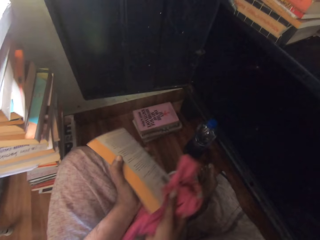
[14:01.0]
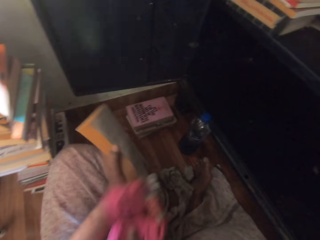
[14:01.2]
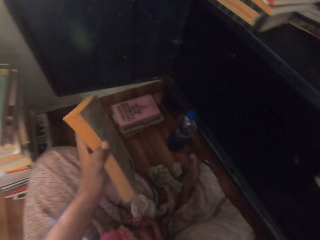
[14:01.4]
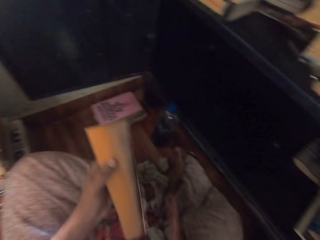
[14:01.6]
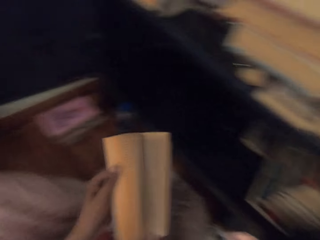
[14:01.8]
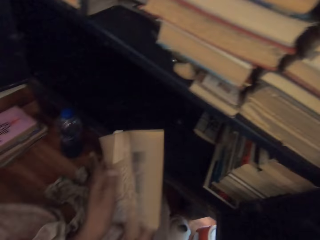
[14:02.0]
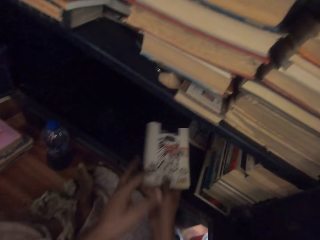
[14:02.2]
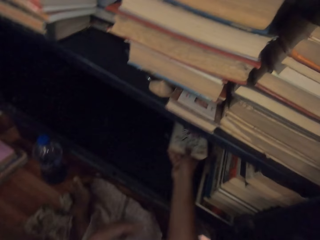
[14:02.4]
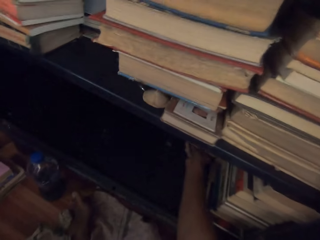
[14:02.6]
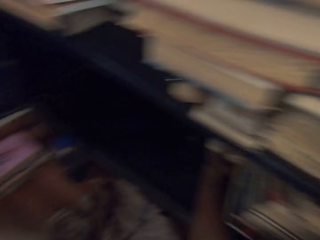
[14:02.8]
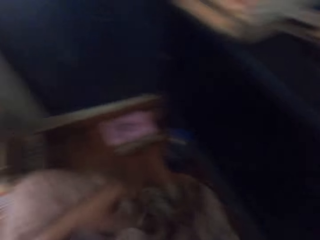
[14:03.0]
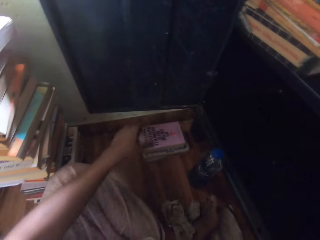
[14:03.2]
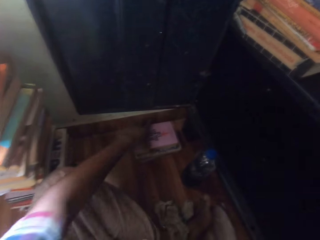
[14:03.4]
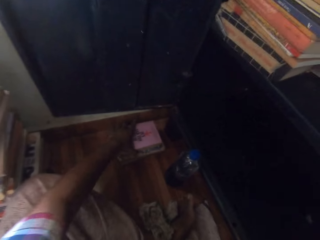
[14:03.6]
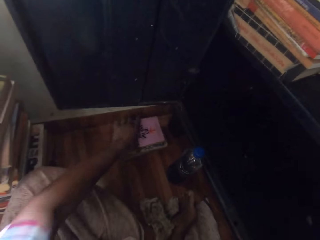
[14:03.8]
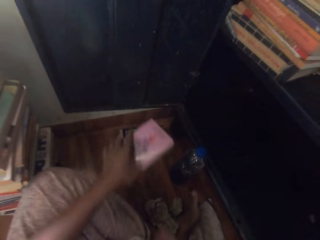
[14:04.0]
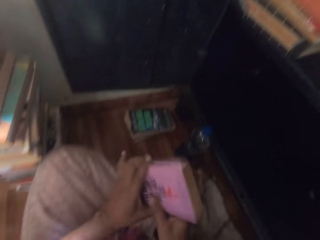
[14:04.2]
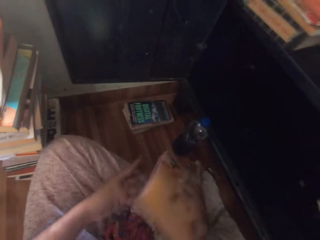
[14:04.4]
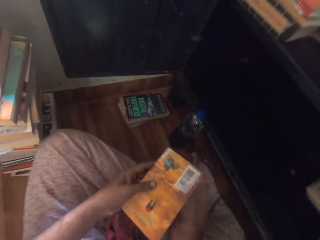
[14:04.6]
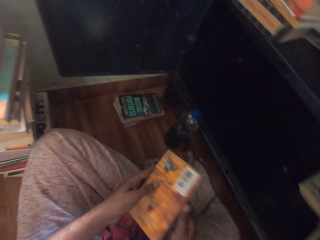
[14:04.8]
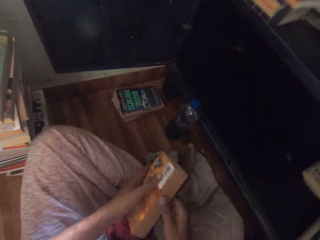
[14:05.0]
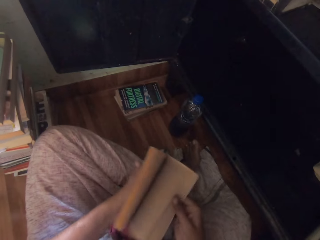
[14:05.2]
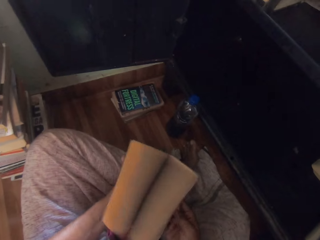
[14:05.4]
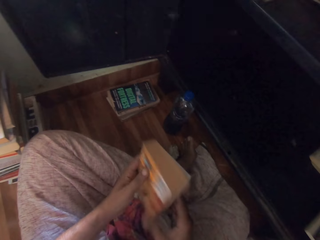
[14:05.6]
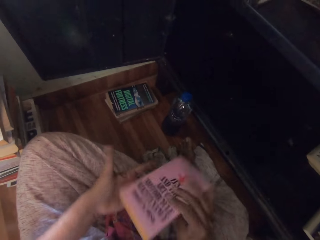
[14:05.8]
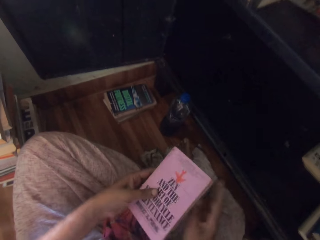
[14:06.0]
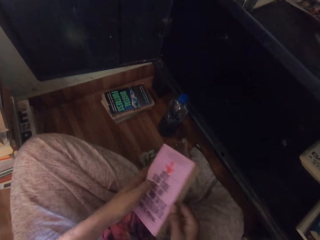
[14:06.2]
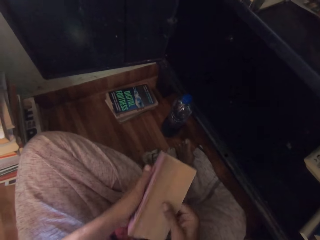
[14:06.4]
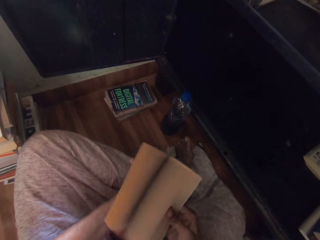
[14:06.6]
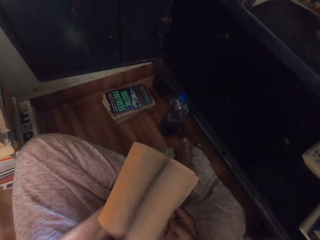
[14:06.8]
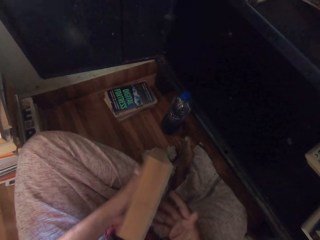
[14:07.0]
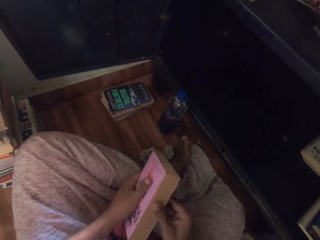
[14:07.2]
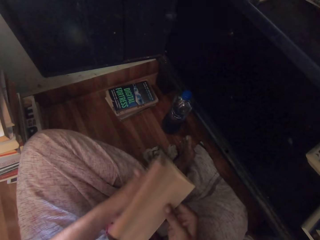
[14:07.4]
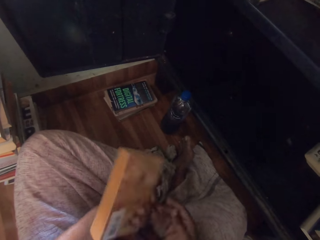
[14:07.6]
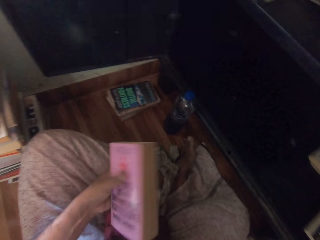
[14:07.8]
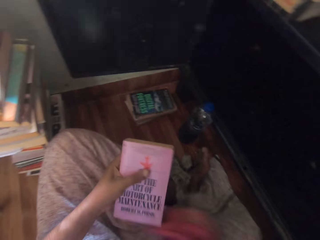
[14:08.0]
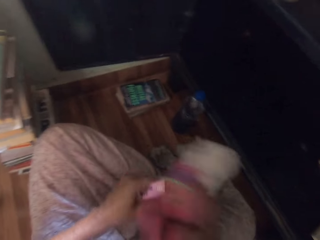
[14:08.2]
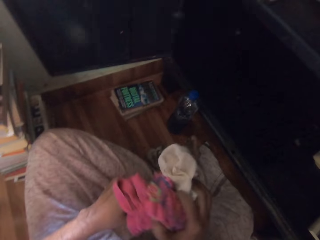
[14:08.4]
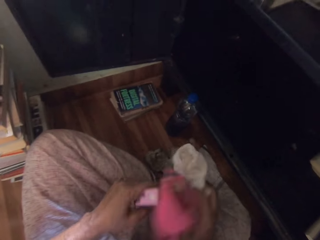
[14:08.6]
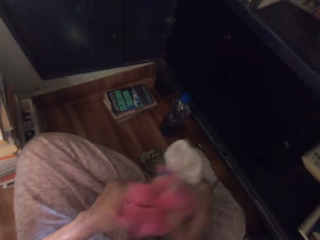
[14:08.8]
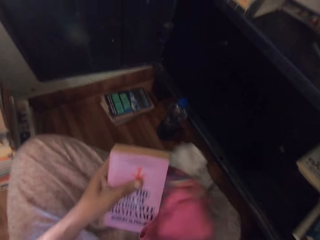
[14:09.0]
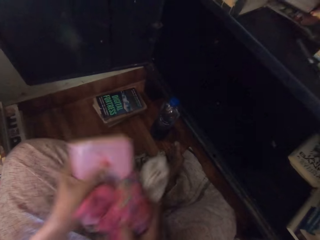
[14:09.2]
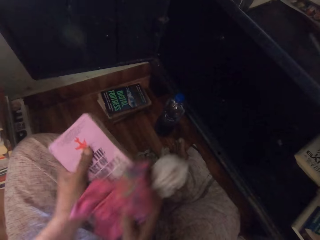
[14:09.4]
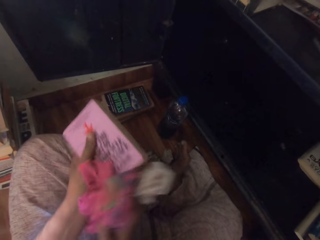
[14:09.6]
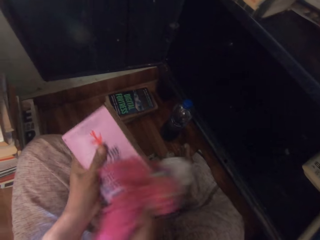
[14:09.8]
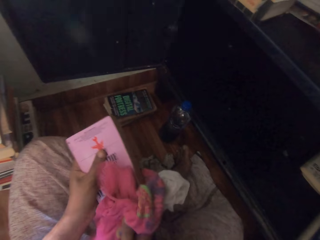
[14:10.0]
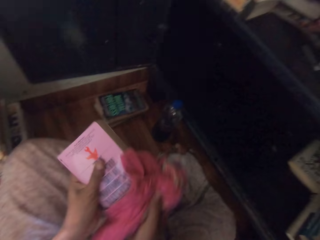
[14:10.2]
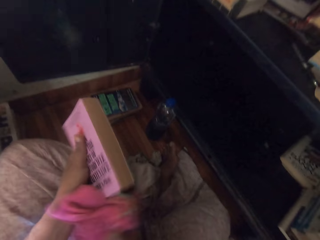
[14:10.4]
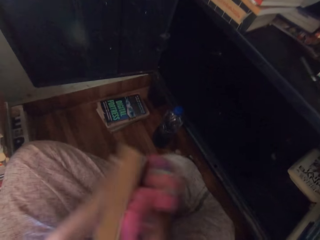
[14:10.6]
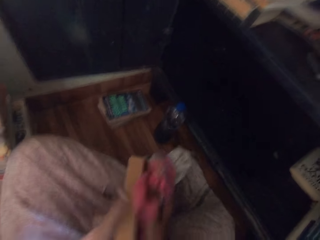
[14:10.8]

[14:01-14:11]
The camera wearer drops the cloth in her right hand on her cloth. She flips the pages of the book in her hands. She places the book in the shelf with her right hand. She turns. She picks a book from the books on the floor with her left hand. She turns the book with her hands. She holds the book with both hands. She flips the pages of the book in her hands. She turns the book with her hands. She flips the pages of the book in her hands. She picks the cloth from her cloth with her right hand. She cleans the book with the cloth in her right hand.

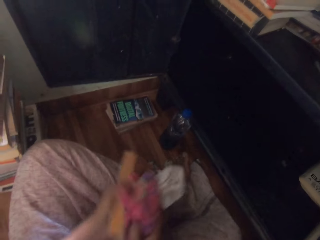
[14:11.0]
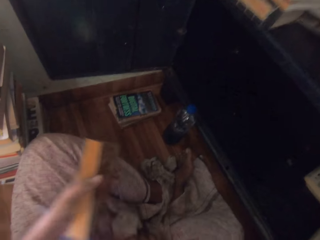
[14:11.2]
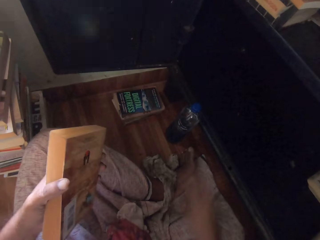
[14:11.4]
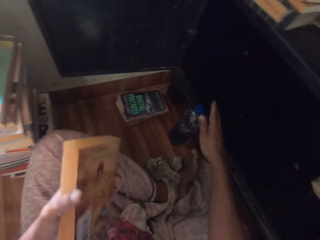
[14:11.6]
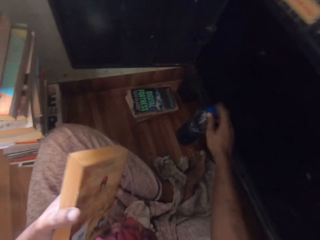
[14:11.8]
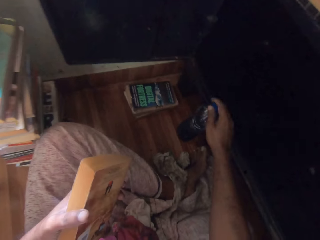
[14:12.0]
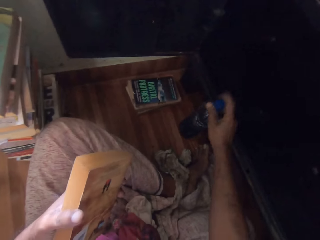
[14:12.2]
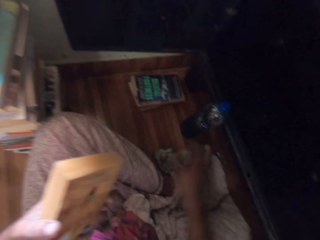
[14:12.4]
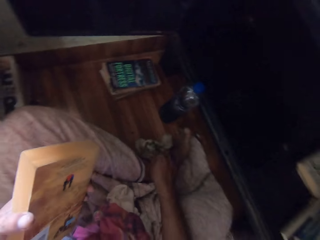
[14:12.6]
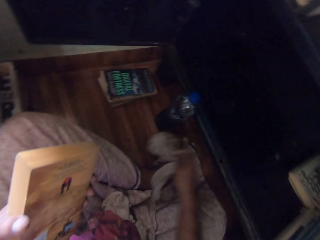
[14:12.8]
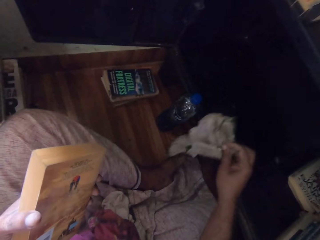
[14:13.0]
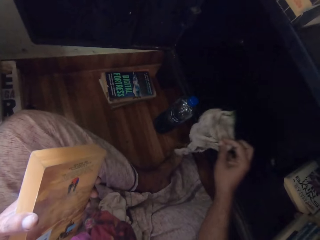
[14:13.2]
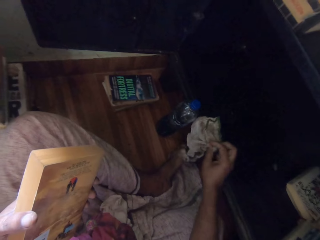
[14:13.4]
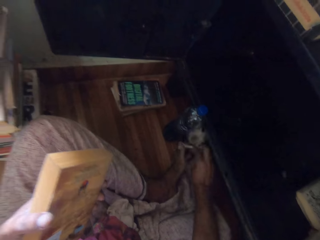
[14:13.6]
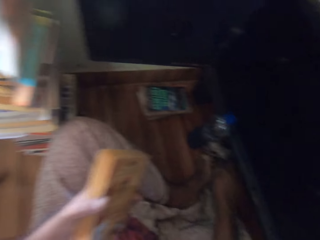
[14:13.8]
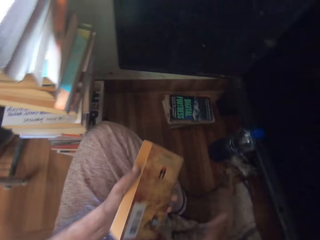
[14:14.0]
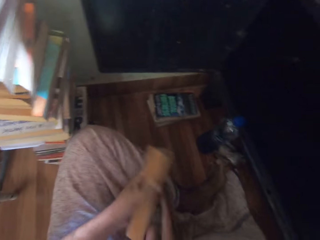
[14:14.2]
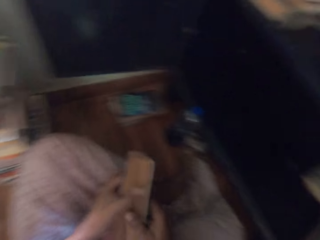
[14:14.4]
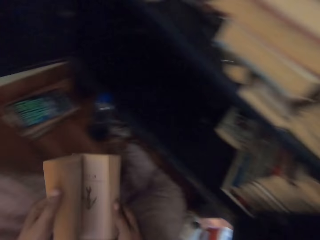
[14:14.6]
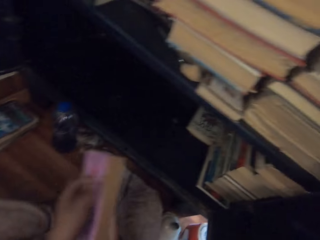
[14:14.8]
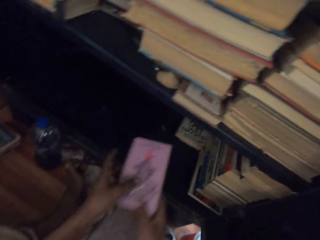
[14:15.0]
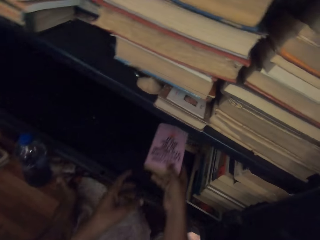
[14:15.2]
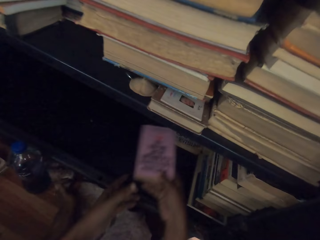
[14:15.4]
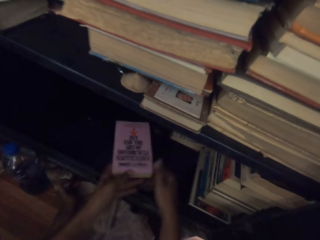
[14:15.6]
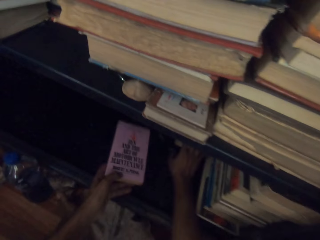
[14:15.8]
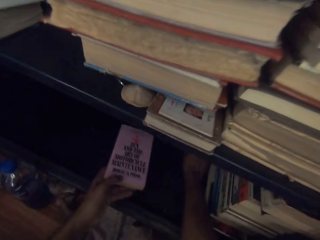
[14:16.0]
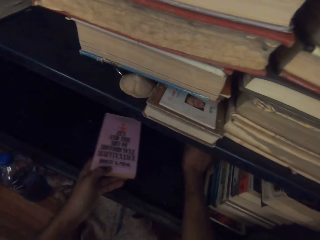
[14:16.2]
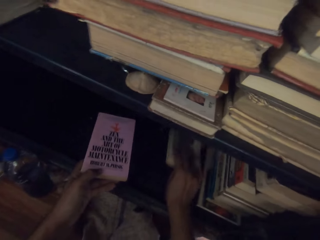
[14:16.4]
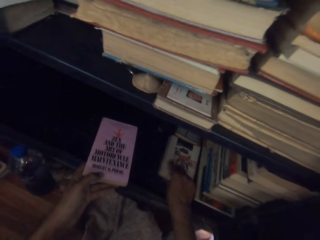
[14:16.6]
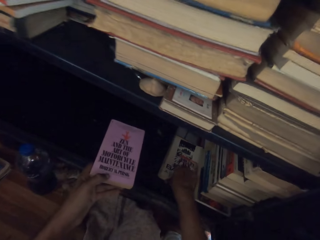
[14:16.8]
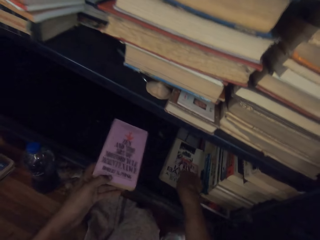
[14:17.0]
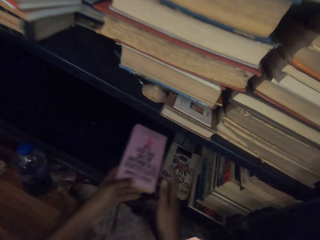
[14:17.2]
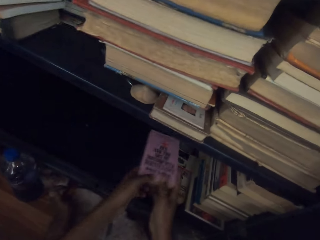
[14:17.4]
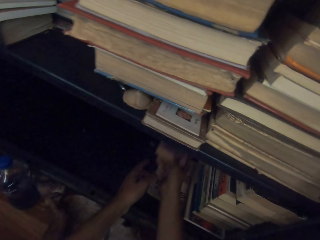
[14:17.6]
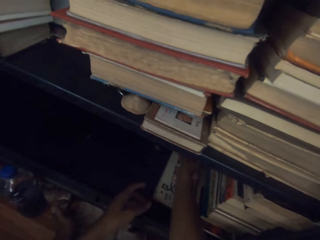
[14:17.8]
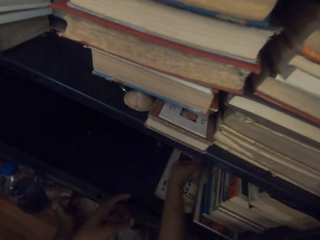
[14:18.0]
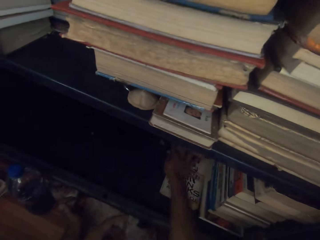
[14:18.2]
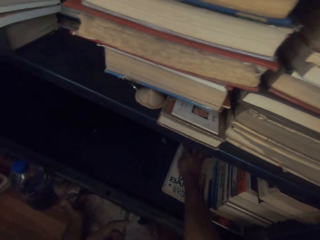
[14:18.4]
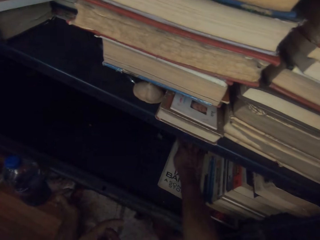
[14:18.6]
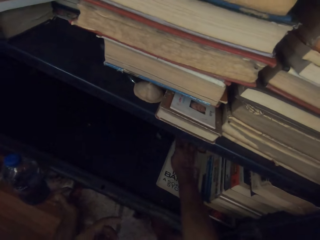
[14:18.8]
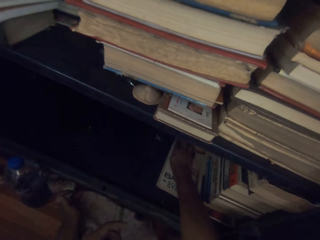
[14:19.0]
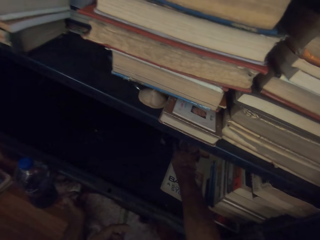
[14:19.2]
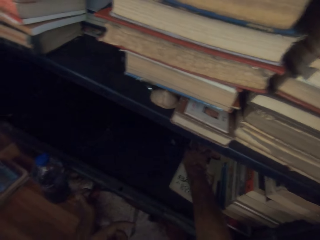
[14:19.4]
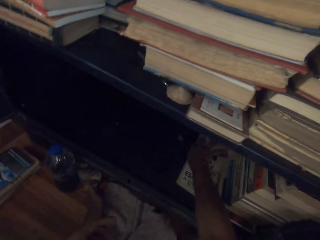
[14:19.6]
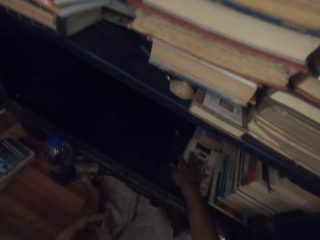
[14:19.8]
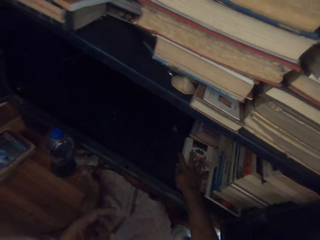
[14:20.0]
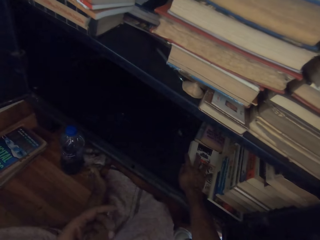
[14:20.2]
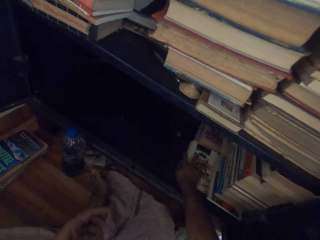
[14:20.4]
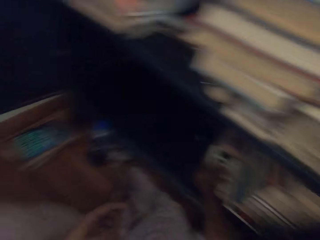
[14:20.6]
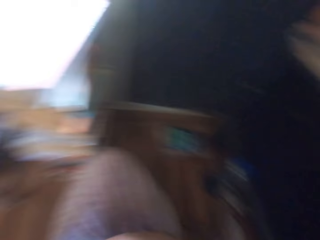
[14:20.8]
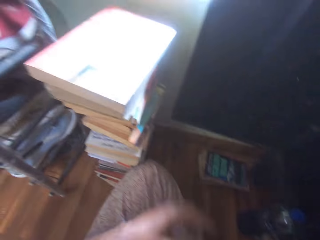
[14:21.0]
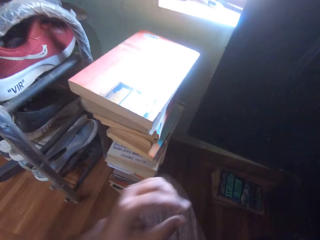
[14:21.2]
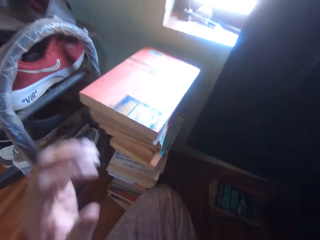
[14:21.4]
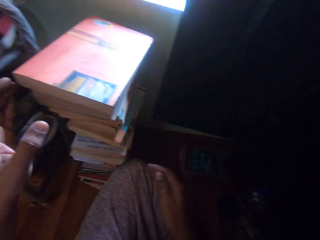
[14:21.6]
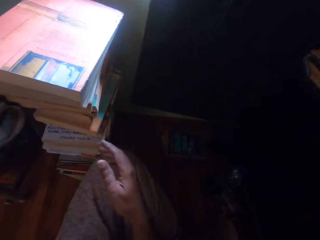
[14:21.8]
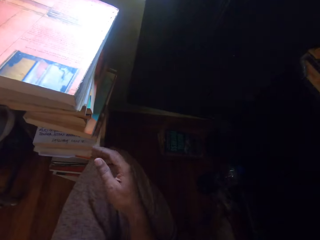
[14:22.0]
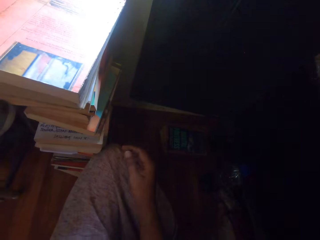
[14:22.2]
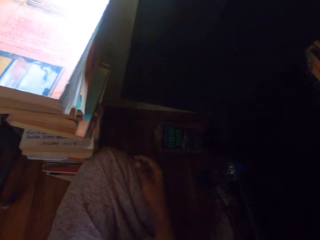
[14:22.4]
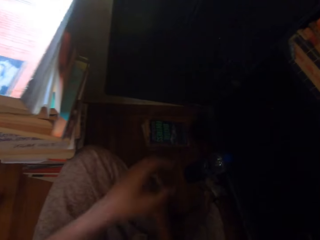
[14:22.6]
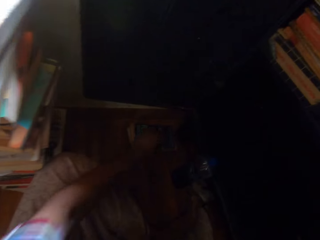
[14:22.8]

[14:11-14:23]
The camera wearer drops the cloth in her right hand on her cloth. She tightens the lid of a bottle on the floor with her right hand. She picks a rag from the floor with her right hand. She drops the rag on the floor with her right hand. She flips the pages of the book in her hands. She holds the book with both hands. She puts the book in the shelf. She passes the book in her right hand to her left hand. She pulls the book in the shelf with her right hand. She picks another book from the shelf. She passes the book in her left hand to her right hand. She places the book in the shelf with her right hand. She adjusts the books in the shelf with her right hand. She turns and looks around.
